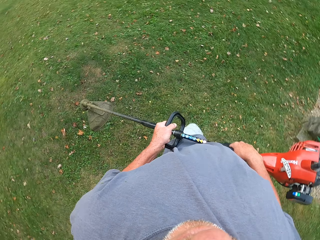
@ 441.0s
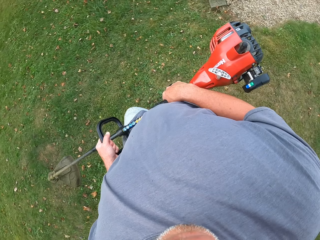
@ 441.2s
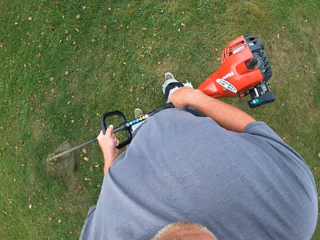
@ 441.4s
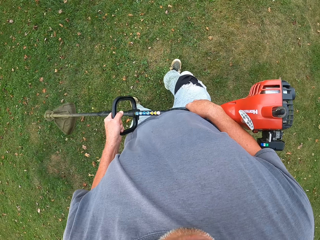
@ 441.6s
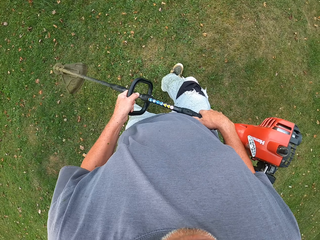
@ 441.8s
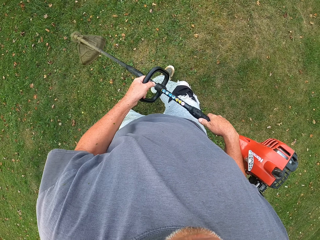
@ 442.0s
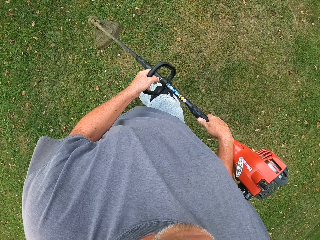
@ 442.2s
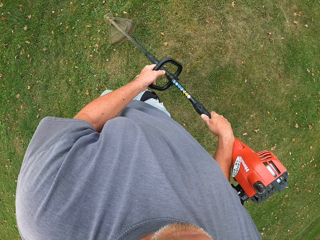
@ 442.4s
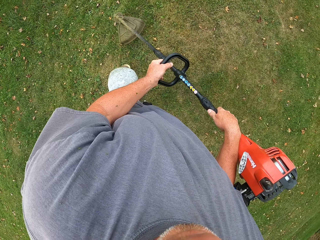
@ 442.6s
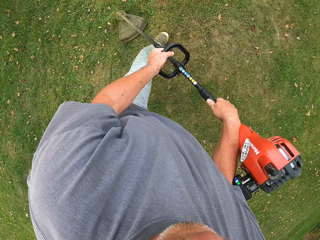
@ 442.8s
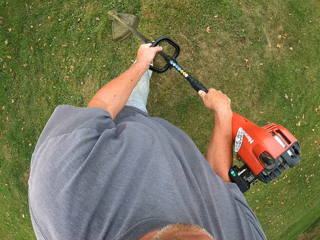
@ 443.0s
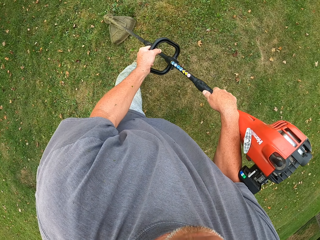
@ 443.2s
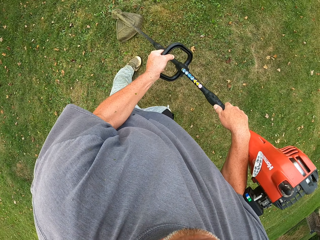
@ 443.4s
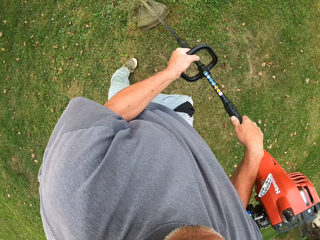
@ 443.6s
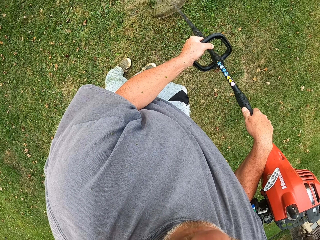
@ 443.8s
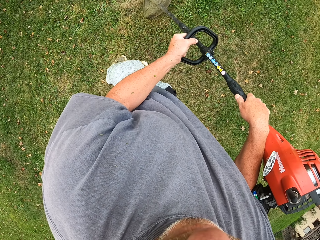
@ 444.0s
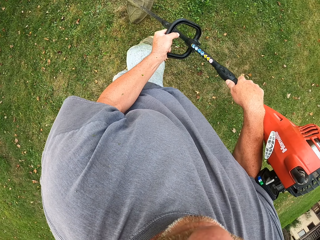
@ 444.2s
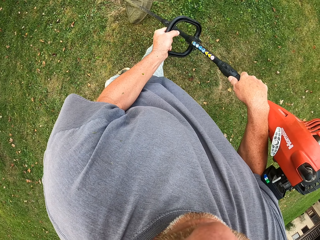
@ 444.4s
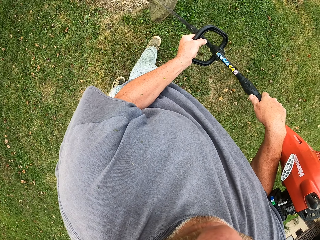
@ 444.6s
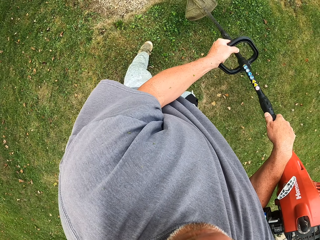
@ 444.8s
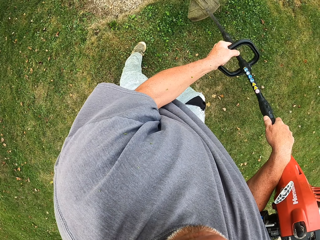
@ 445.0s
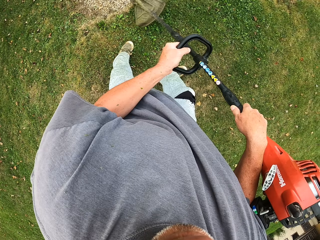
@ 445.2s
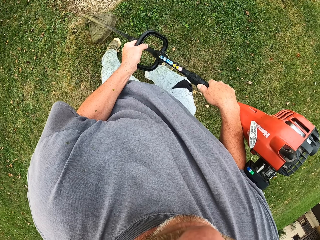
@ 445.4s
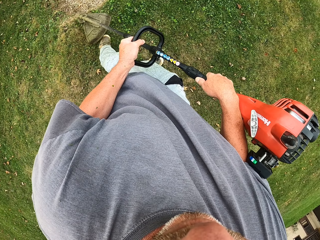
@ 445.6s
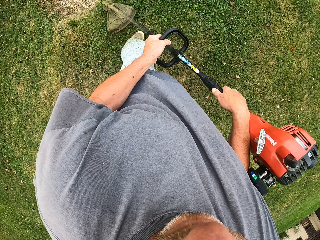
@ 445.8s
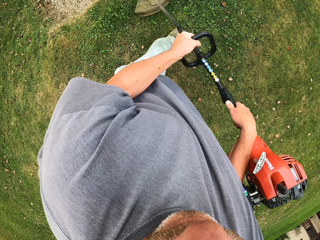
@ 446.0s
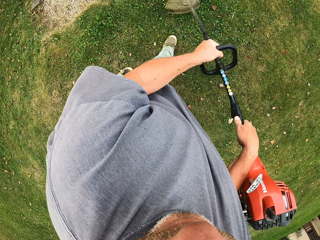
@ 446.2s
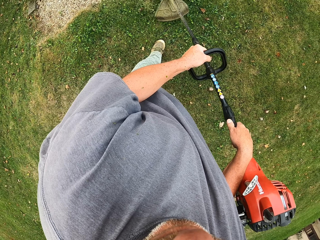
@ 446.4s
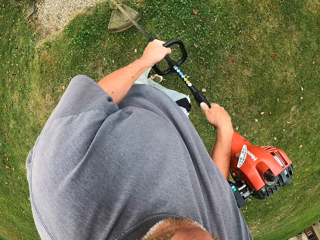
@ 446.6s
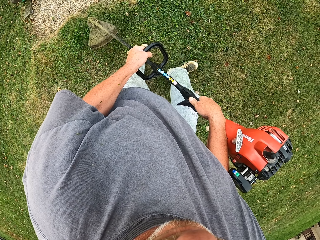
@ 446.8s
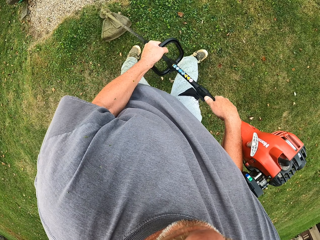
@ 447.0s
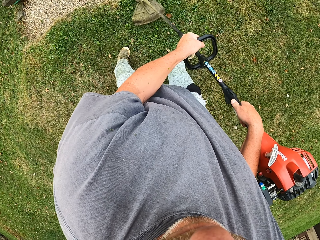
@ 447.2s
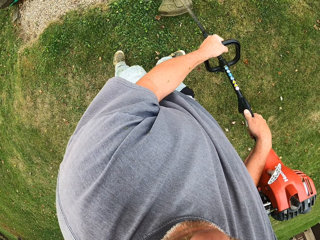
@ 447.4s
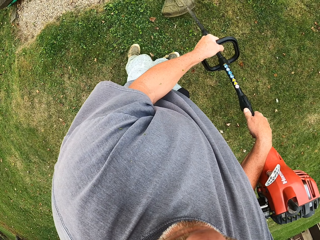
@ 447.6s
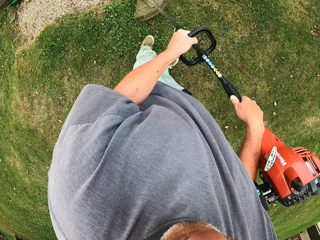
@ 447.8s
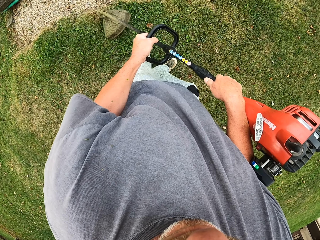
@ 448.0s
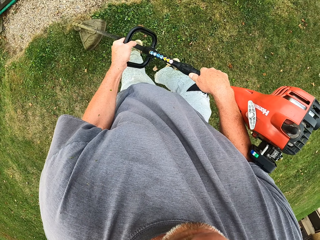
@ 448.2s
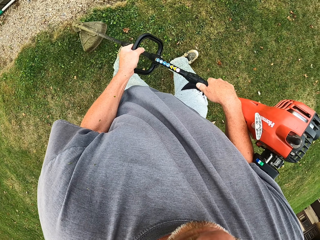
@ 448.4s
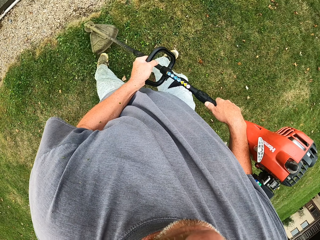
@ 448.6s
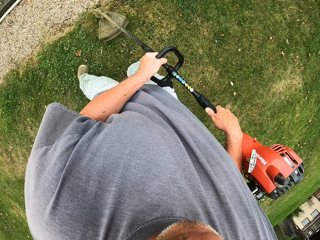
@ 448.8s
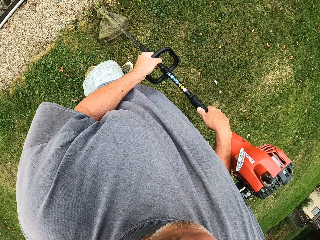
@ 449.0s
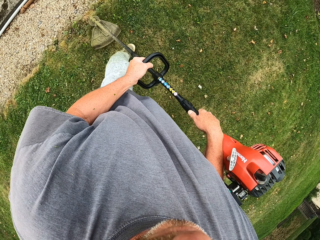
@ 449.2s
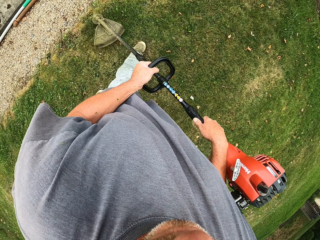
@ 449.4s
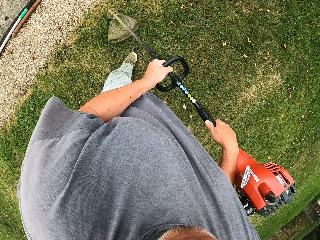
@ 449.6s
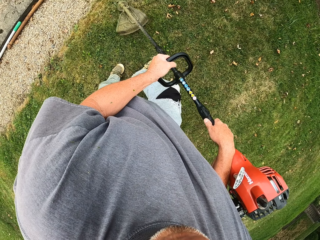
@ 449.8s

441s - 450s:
The camera wearer walks around the field and lifts the brush cutter. They walk around the field and cut the grass with the brush cutter.

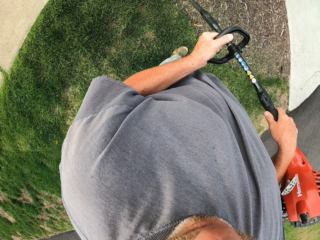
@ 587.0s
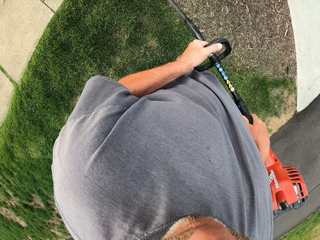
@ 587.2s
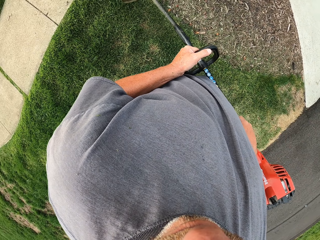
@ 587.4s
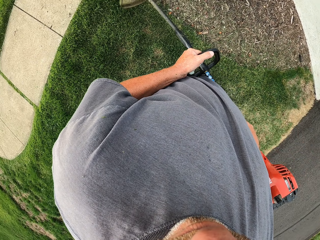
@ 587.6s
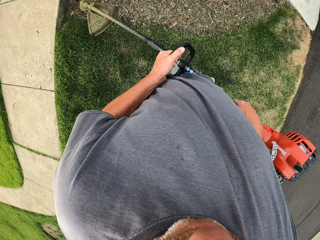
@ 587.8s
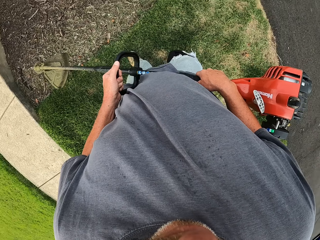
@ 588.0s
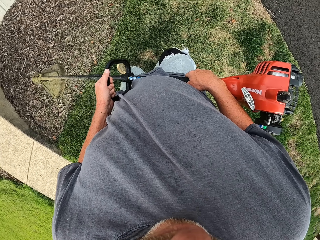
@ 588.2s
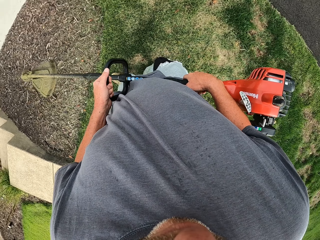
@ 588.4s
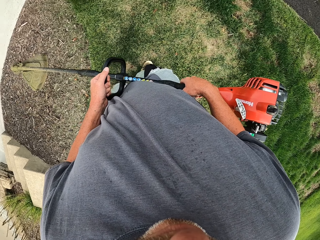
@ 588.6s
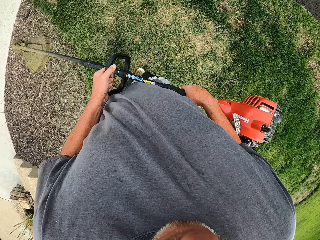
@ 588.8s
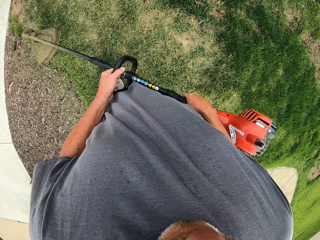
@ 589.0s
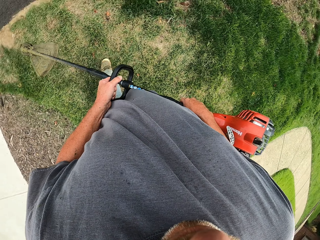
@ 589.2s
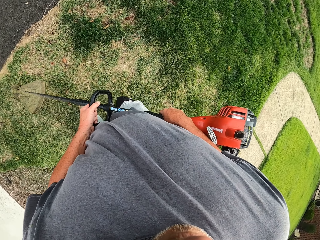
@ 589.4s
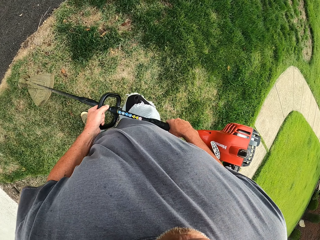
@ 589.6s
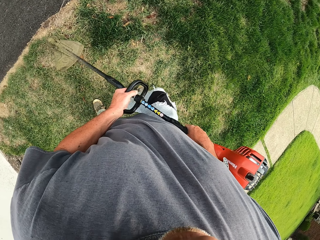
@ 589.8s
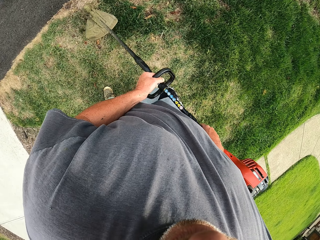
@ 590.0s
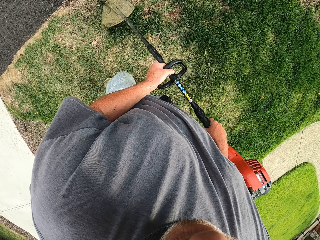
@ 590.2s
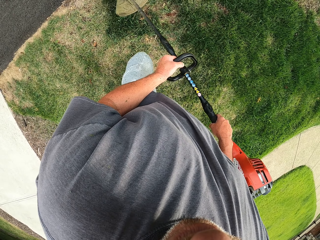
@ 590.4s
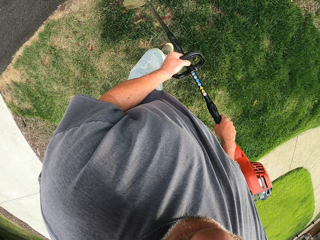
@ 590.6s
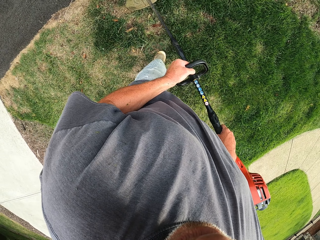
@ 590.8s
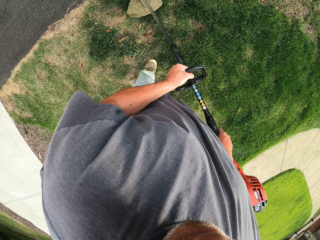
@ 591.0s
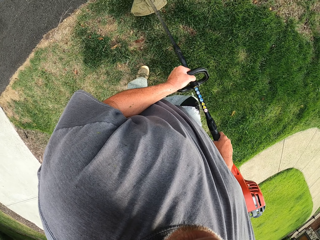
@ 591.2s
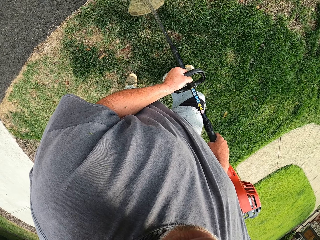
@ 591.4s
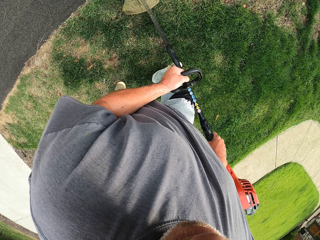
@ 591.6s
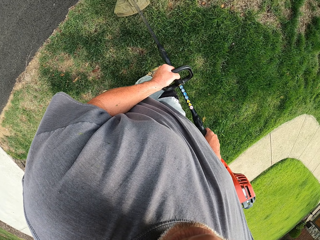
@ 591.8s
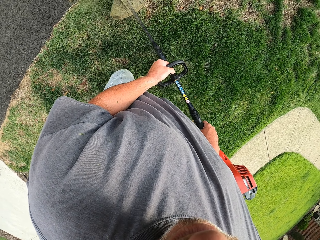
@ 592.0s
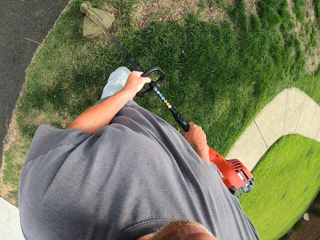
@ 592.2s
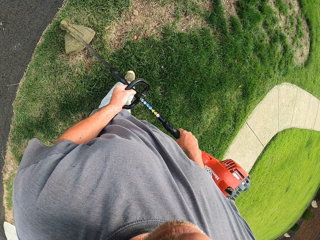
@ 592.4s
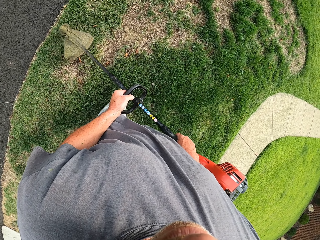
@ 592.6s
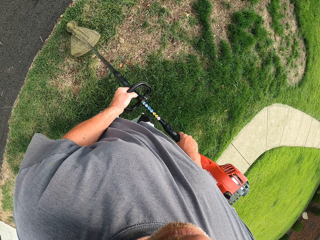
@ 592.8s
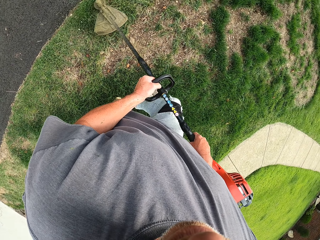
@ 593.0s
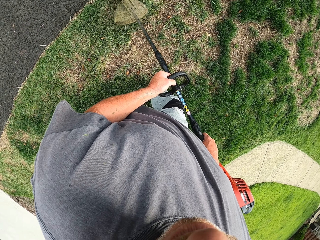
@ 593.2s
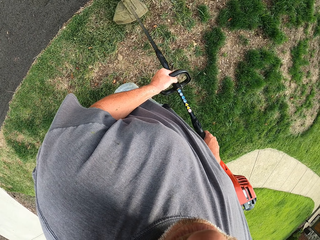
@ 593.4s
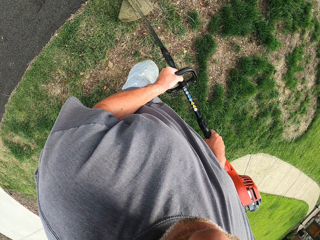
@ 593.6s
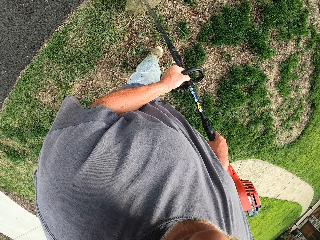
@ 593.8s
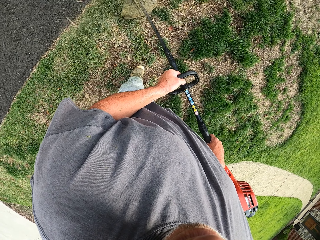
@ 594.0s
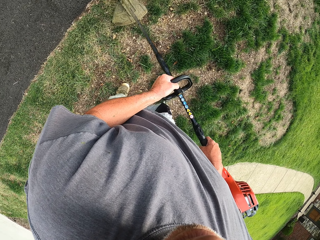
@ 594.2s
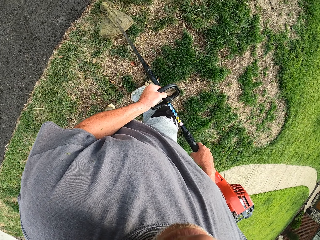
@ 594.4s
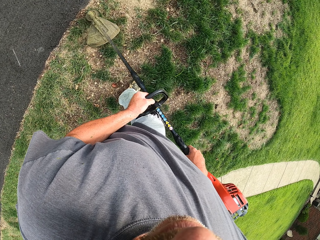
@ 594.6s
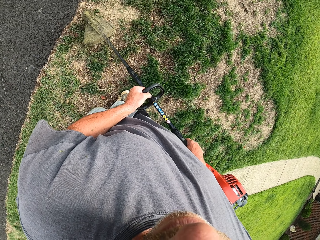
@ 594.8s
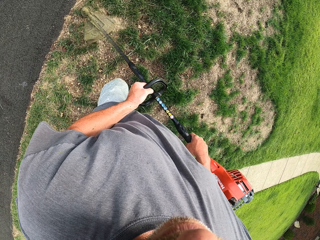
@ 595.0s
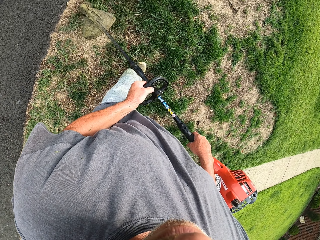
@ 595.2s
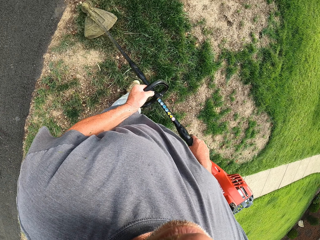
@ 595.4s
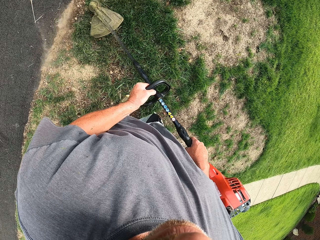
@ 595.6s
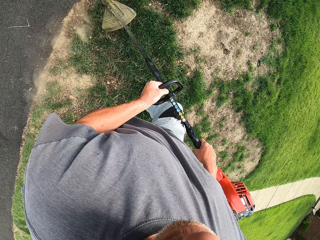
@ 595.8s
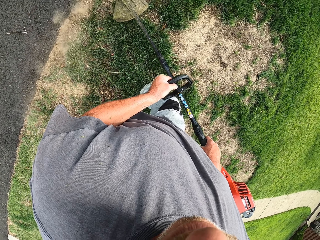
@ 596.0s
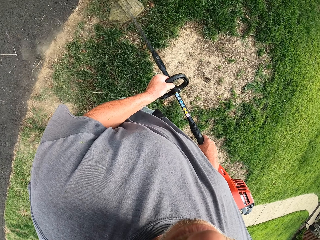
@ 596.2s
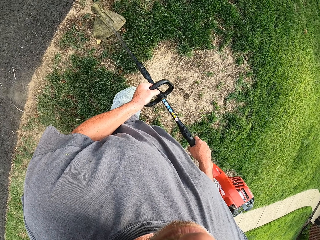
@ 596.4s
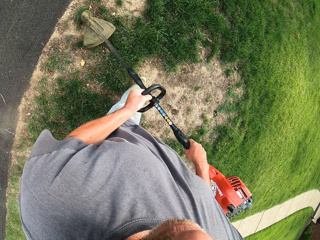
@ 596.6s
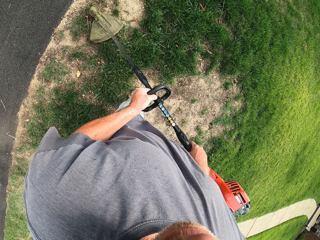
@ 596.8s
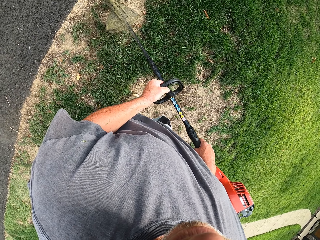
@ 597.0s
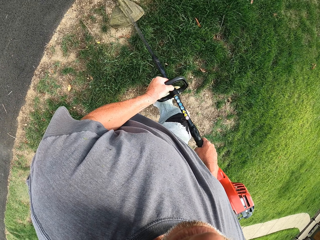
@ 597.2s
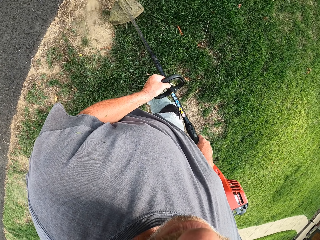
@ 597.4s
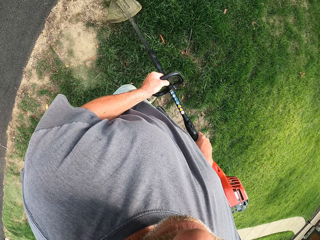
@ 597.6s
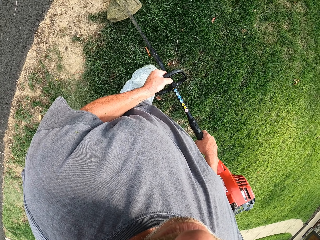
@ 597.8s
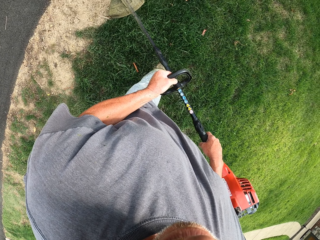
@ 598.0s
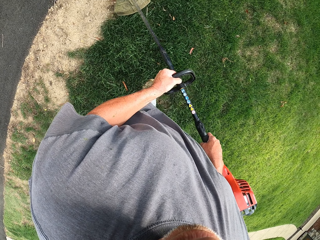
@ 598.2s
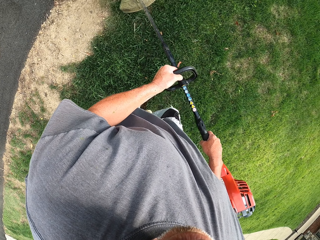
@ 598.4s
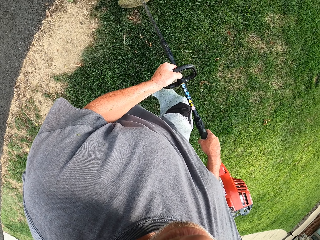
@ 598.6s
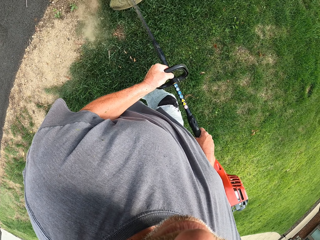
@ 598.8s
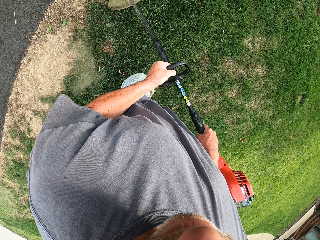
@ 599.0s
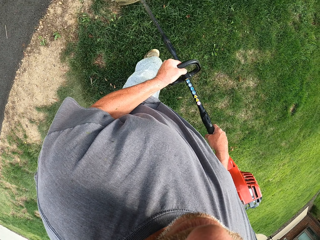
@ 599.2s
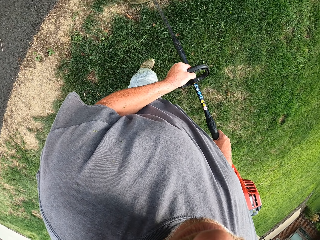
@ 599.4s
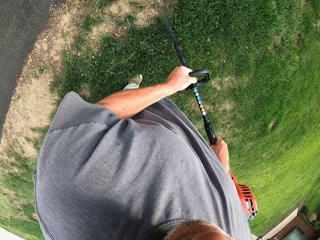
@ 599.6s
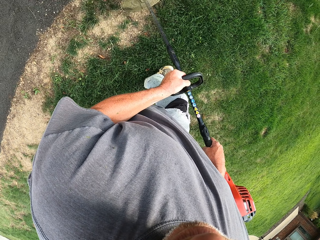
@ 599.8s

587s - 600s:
The camera wearer holds the brush cutter. They slash the grass.
